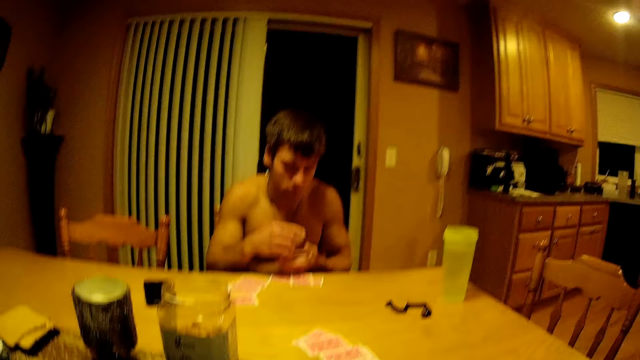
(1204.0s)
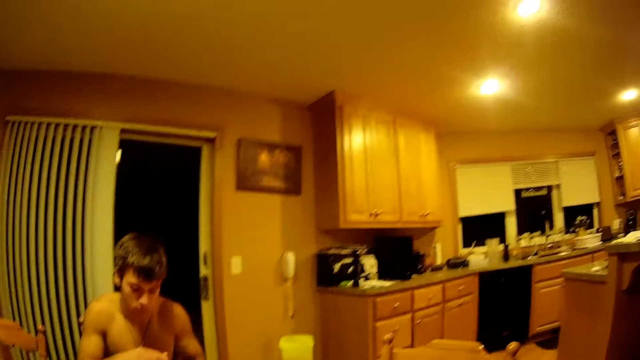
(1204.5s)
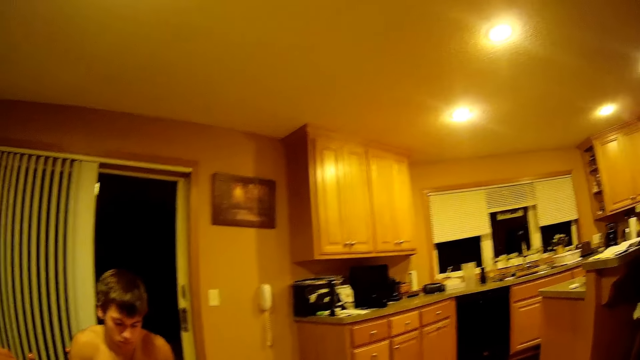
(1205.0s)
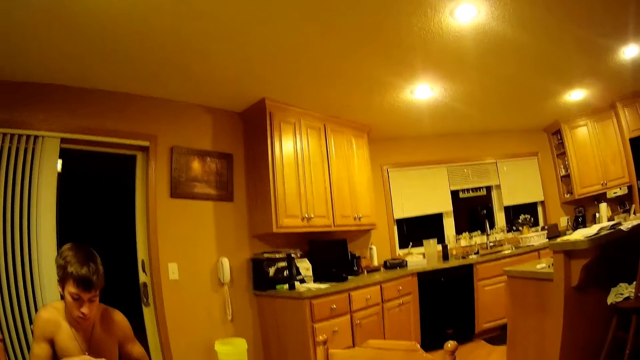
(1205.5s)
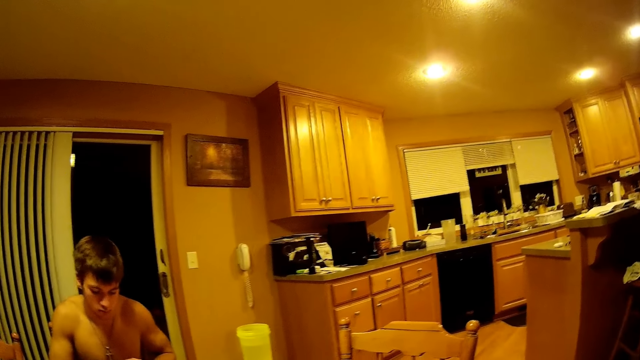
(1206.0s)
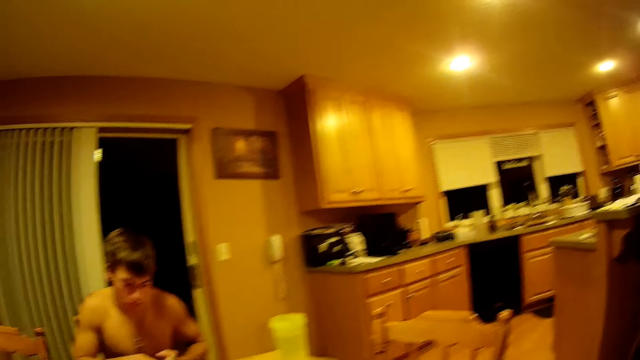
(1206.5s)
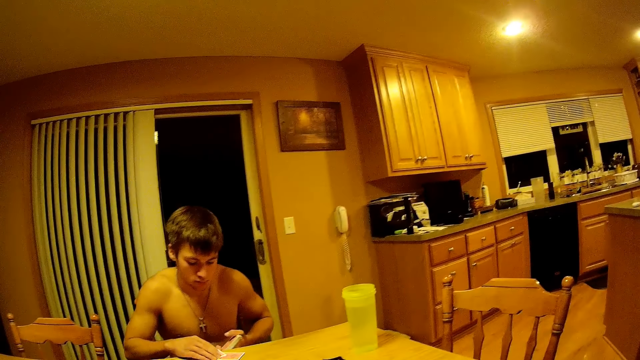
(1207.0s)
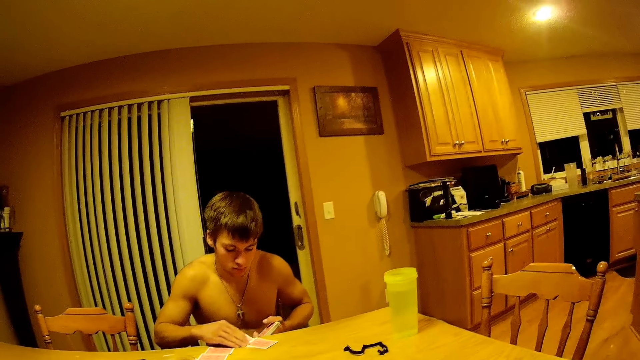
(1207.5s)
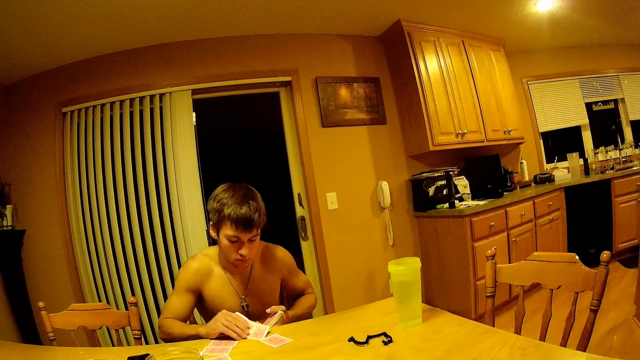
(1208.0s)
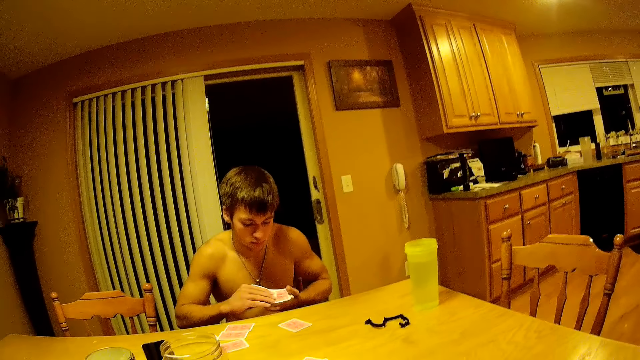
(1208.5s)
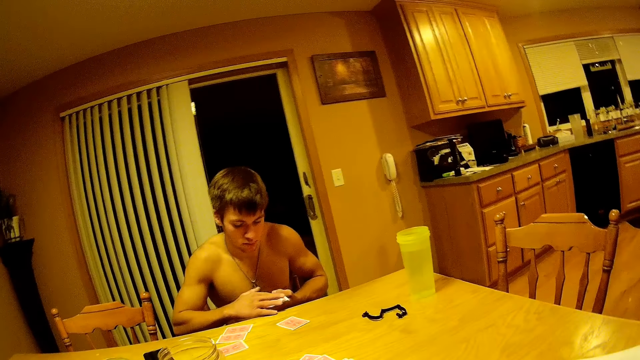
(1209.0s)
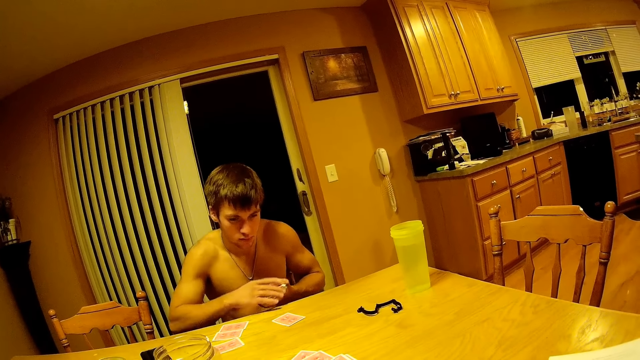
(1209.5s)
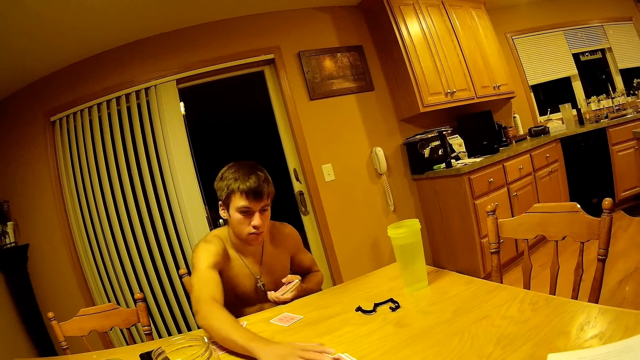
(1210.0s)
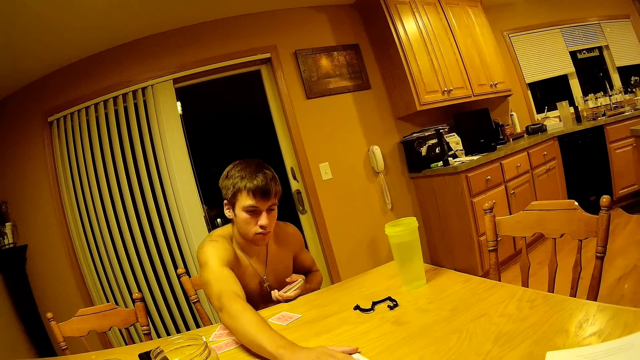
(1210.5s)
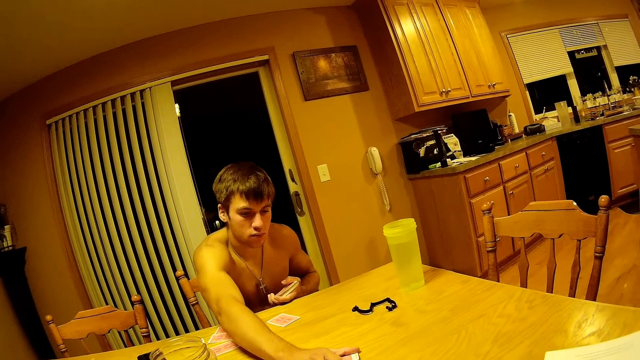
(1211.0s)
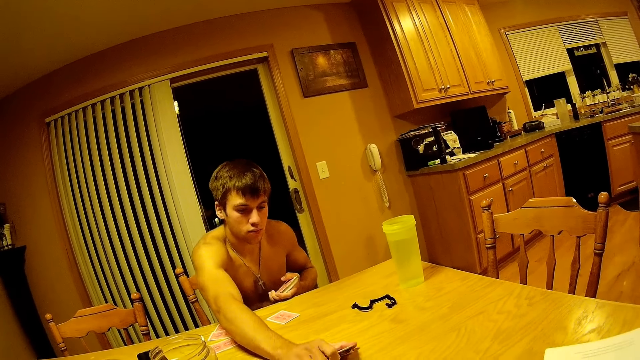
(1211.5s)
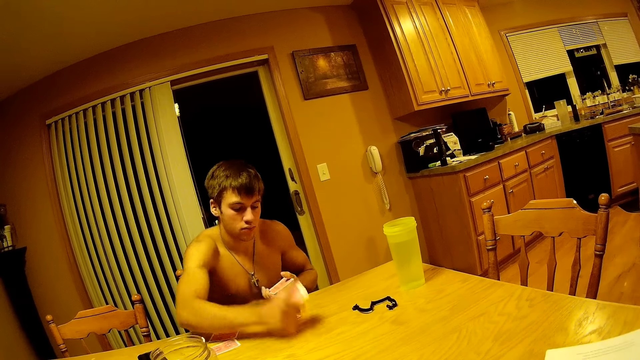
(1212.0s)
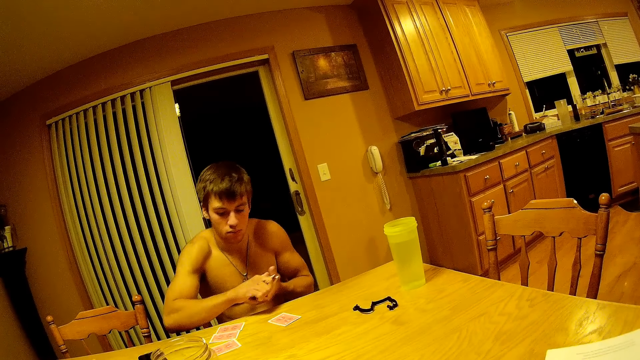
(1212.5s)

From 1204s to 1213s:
The camera wearer stares at the room. A person picks up the cards on the table. The camera wearer mutters something to the person.

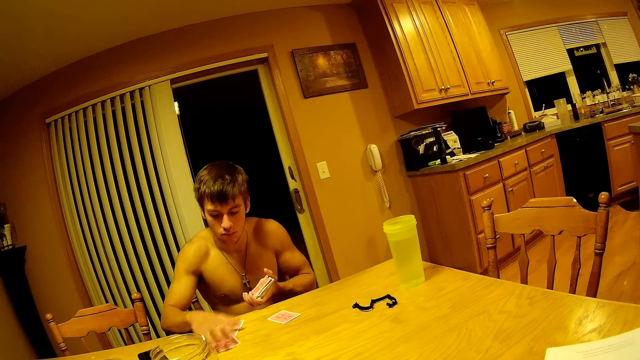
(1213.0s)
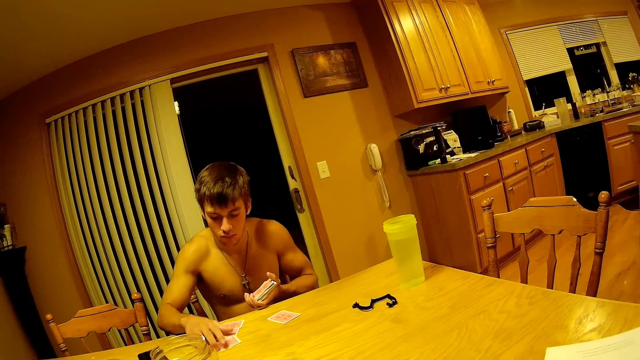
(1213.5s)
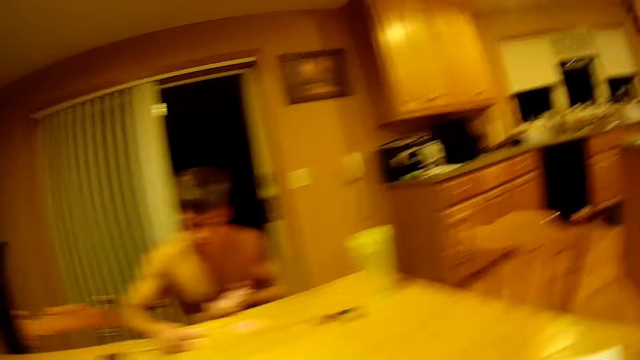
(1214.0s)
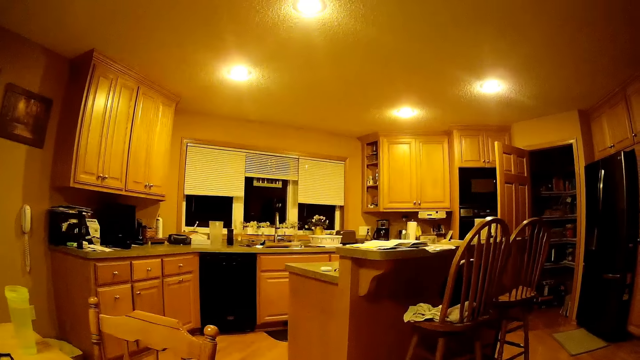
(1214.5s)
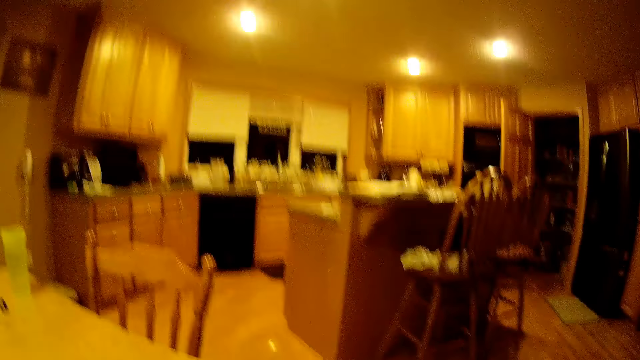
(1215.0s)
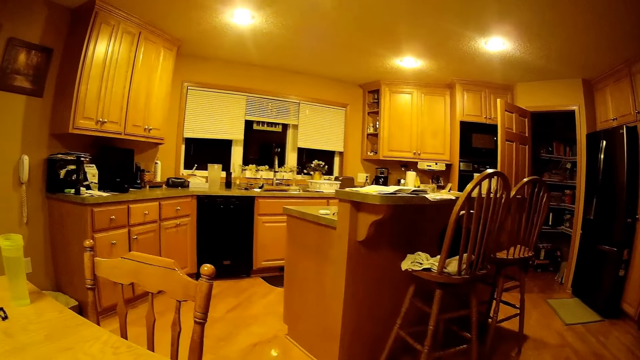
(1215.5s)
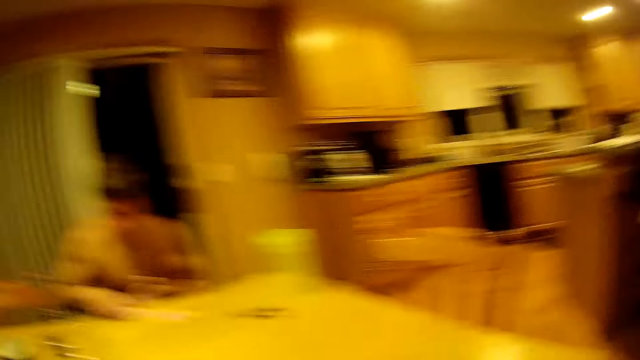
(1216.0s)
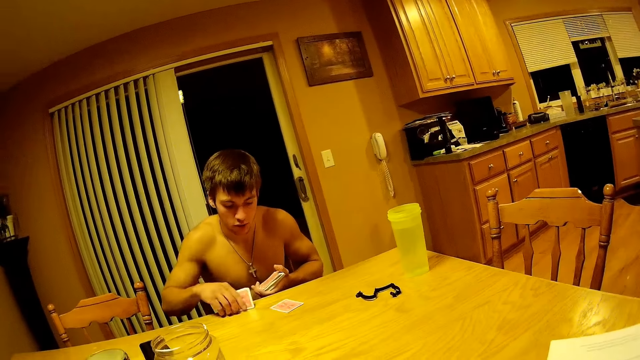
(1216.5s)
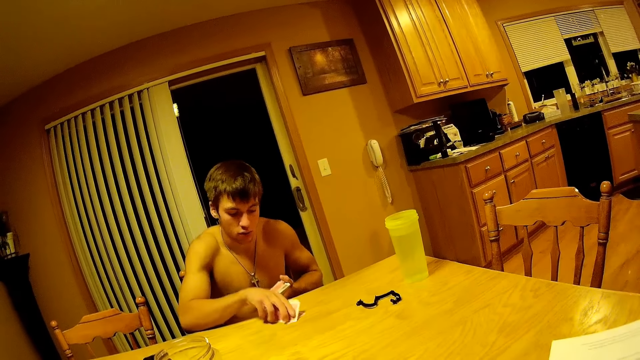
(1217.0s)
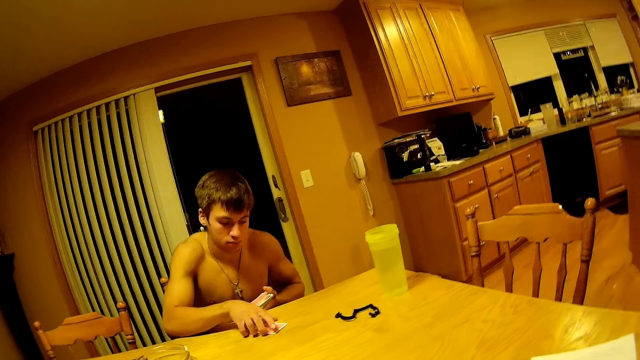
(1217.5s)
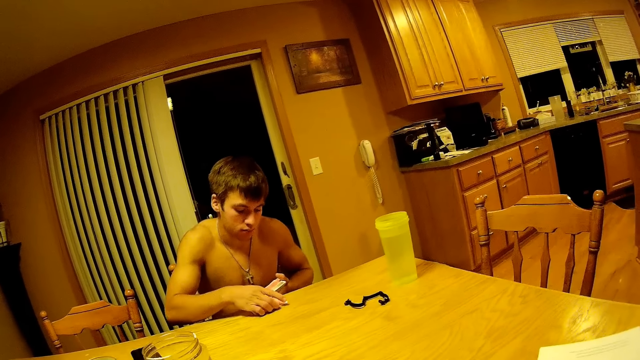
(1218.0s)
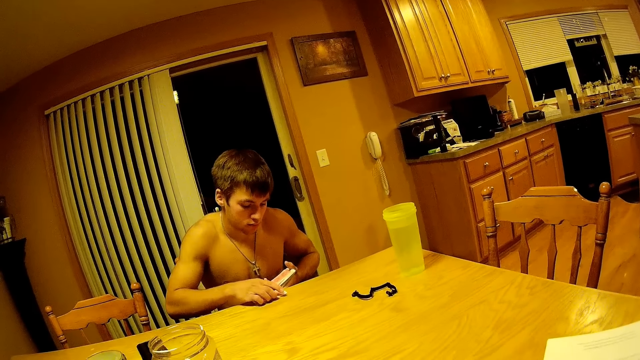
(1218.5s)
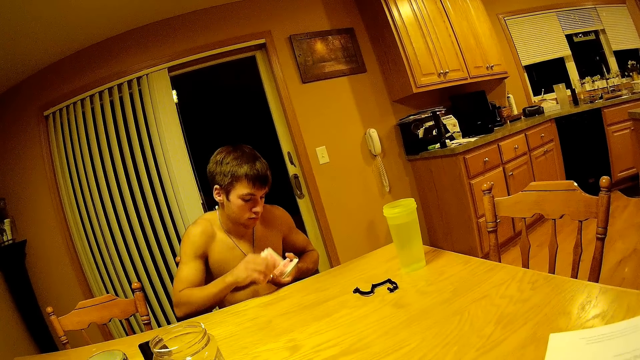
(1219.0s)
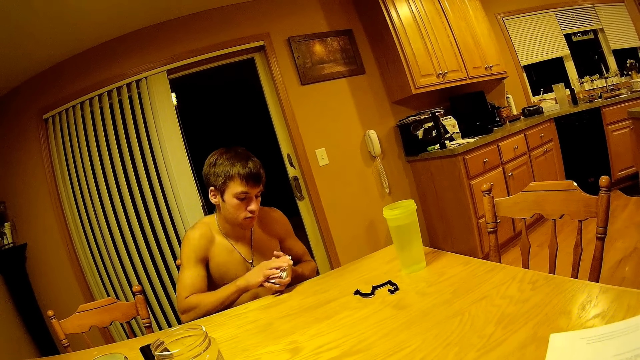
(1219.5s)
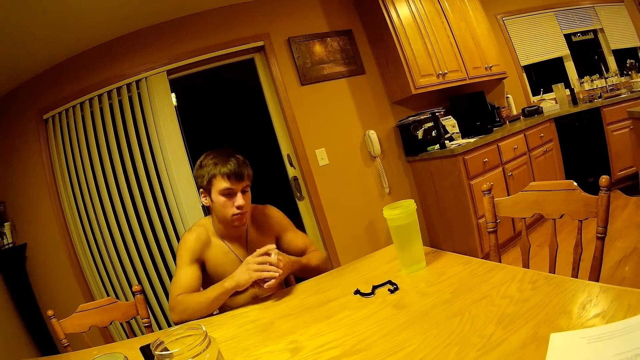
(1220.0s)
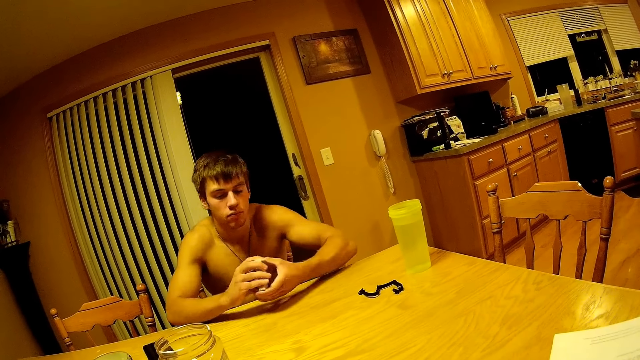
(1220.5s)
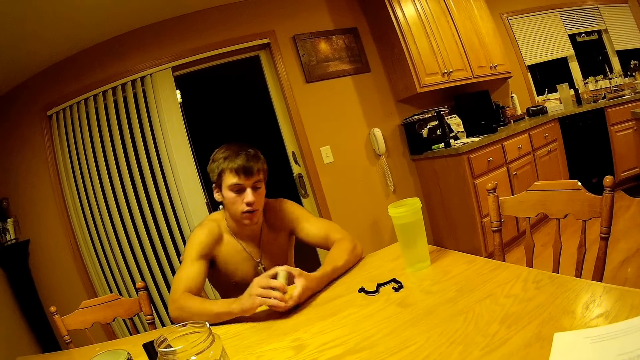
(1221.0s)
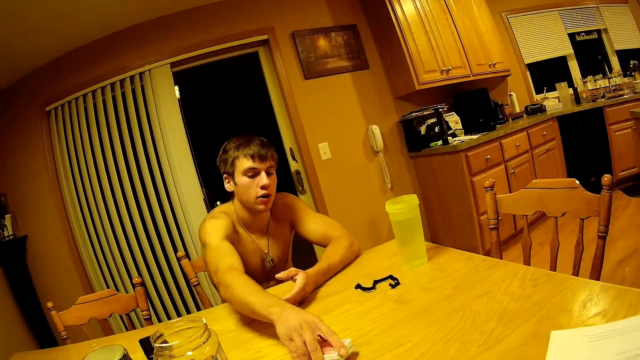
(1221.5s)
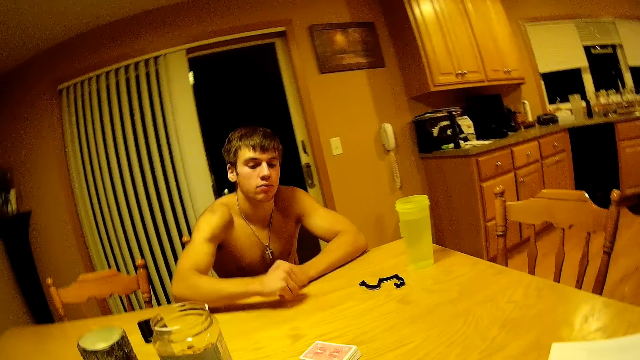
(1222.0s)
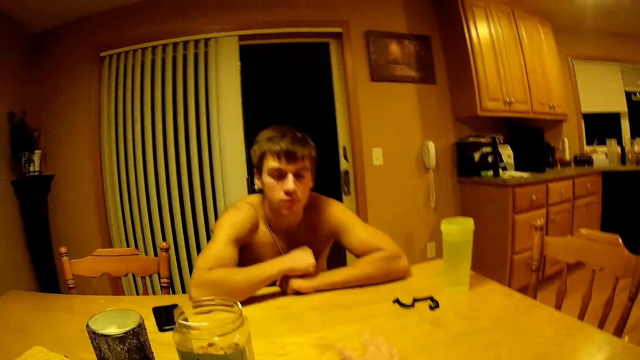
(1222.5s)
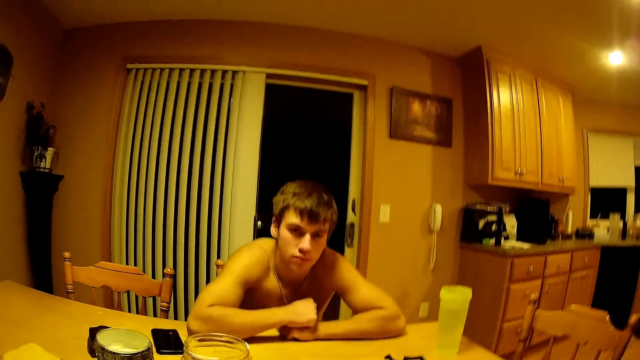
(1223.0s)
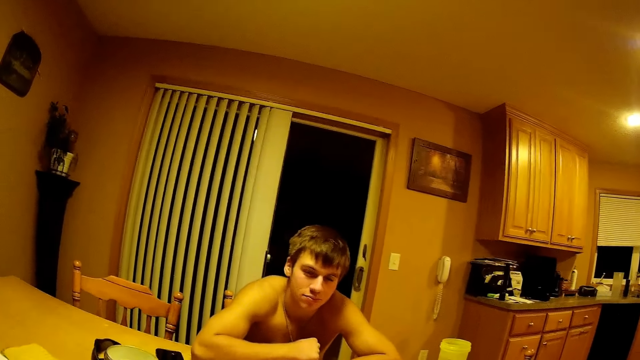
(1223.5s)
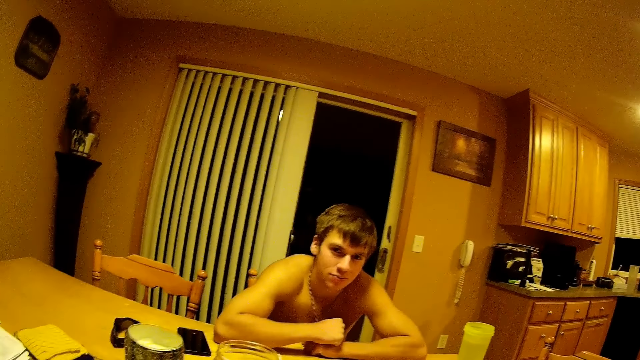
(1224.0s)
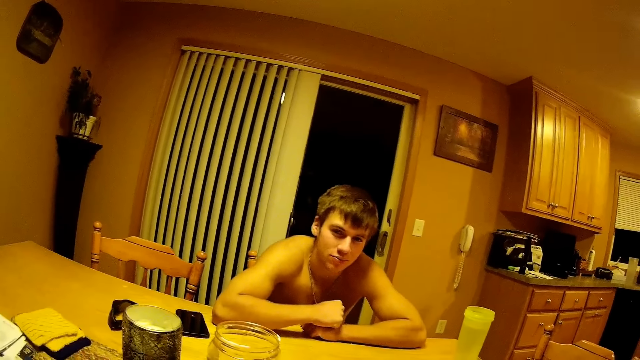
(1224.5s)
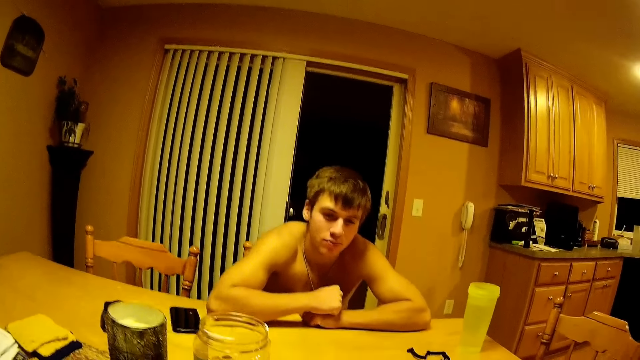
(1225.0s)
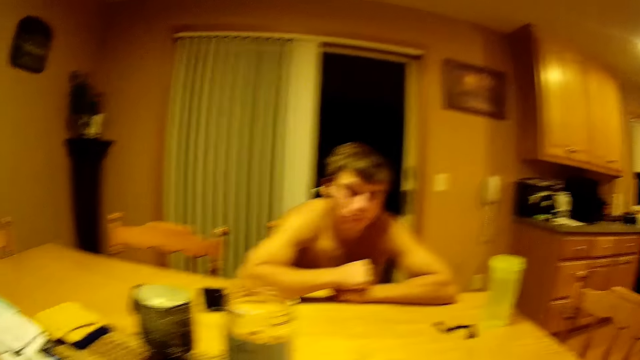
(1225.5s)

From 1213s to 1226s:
The camera wearer stares at the room. They shift focus to the kitchen area. They move focus back to a person. The person picks up the cards on the table. The person places the cards on the table. The person rests his hands on the table. The person places the cards on the table. The camera wearer picks up the cards on the table. They do something with the cards.
